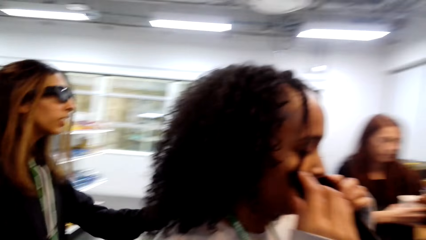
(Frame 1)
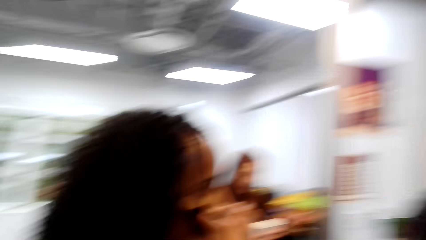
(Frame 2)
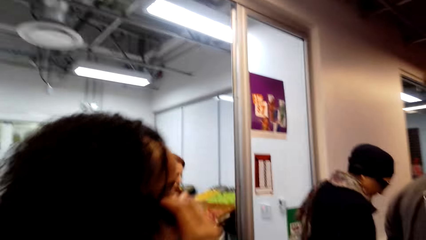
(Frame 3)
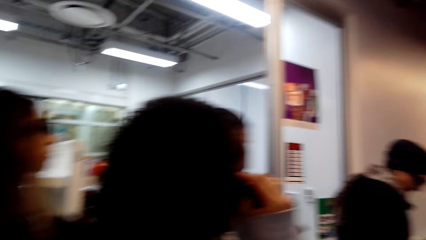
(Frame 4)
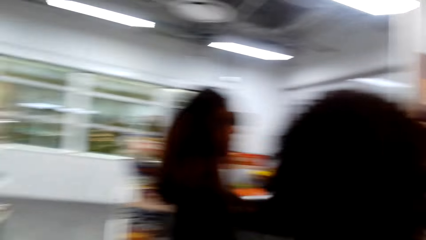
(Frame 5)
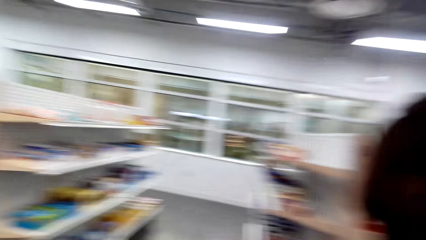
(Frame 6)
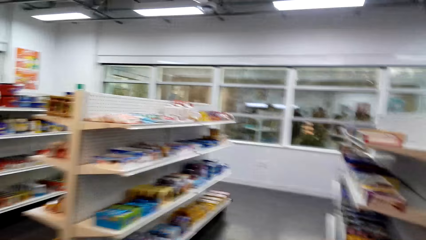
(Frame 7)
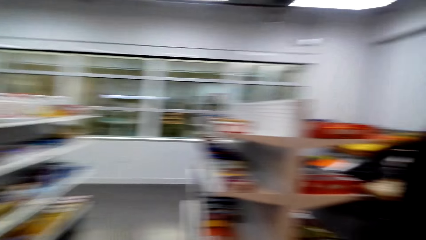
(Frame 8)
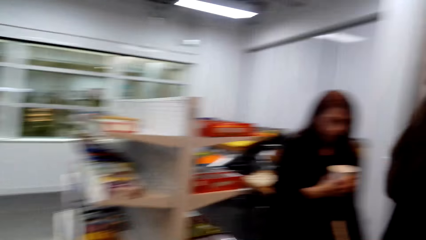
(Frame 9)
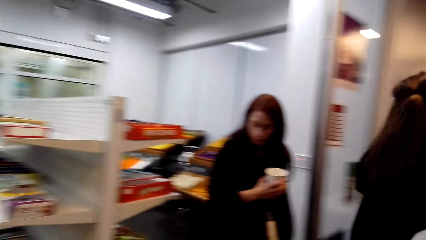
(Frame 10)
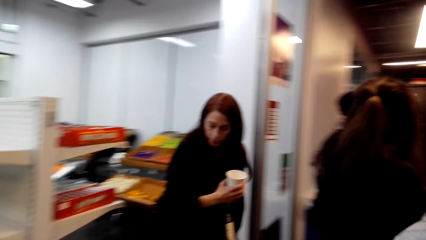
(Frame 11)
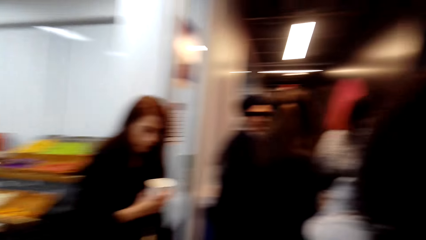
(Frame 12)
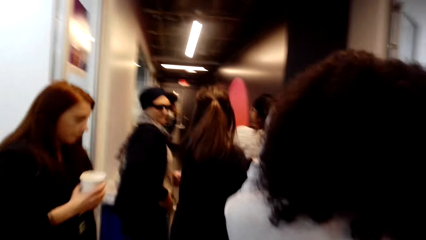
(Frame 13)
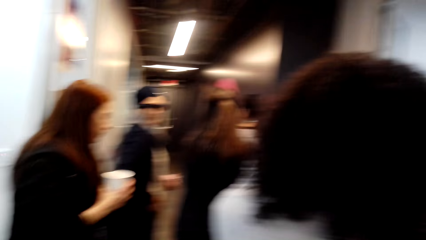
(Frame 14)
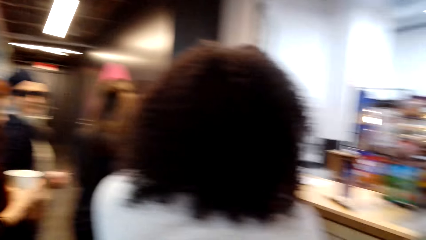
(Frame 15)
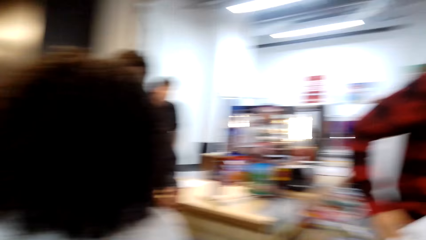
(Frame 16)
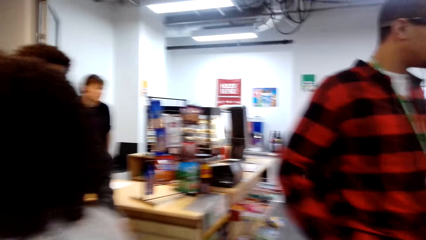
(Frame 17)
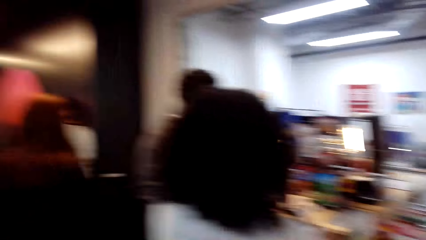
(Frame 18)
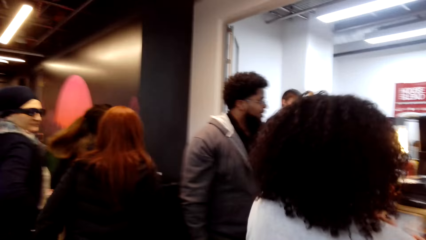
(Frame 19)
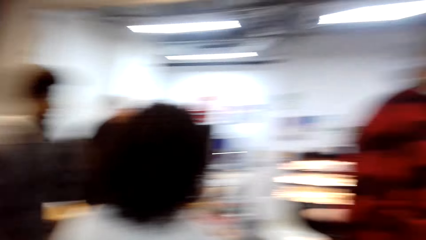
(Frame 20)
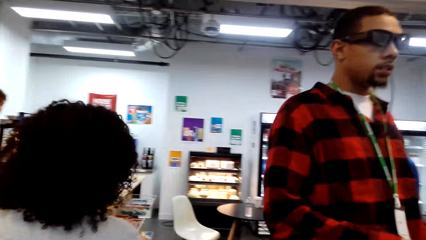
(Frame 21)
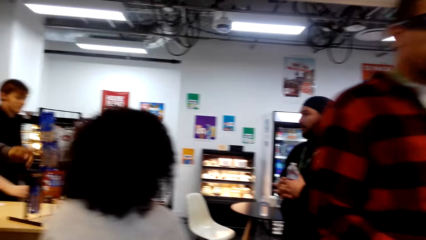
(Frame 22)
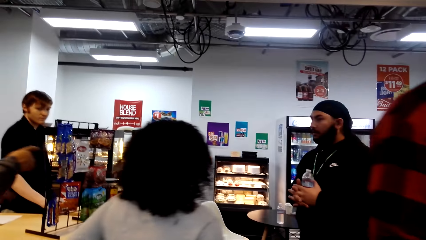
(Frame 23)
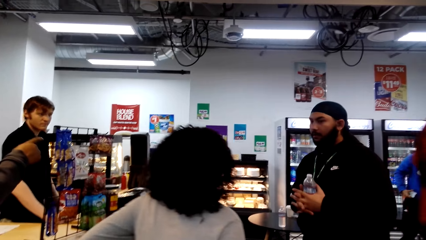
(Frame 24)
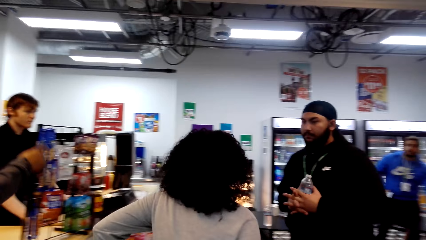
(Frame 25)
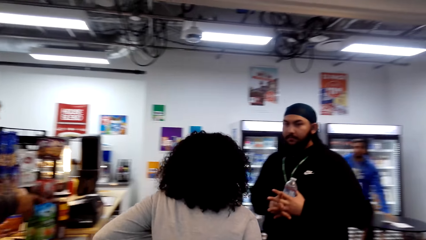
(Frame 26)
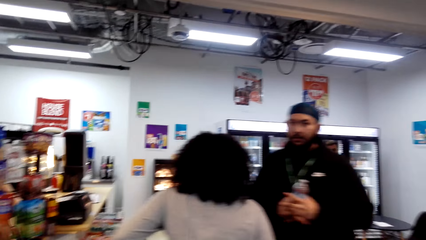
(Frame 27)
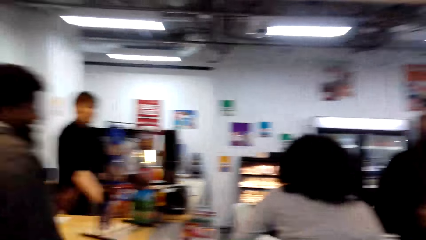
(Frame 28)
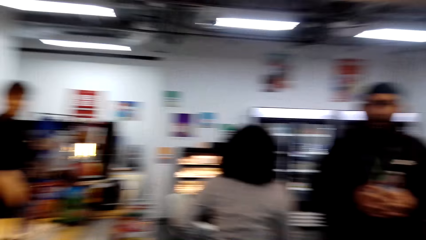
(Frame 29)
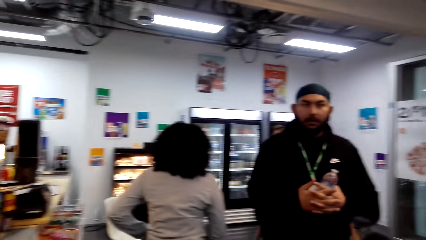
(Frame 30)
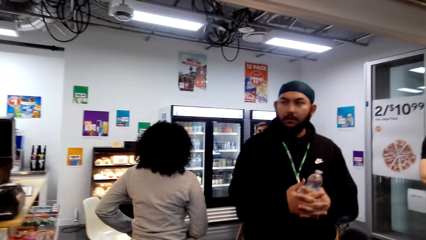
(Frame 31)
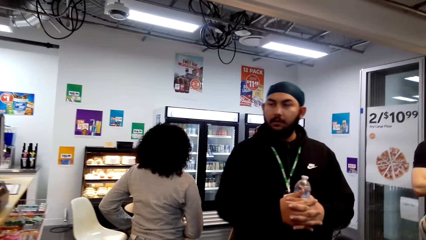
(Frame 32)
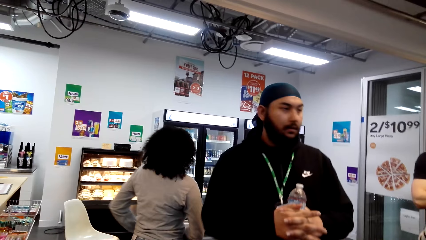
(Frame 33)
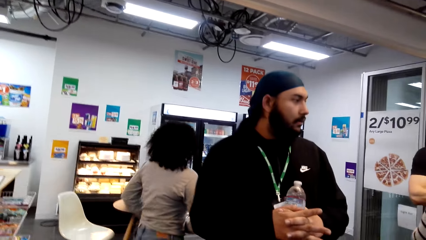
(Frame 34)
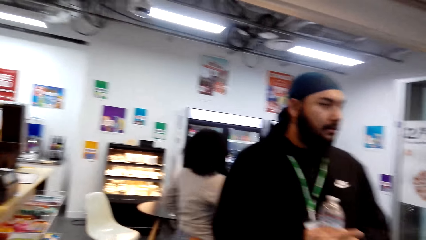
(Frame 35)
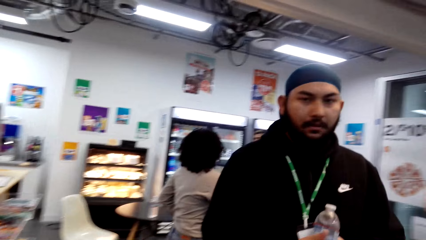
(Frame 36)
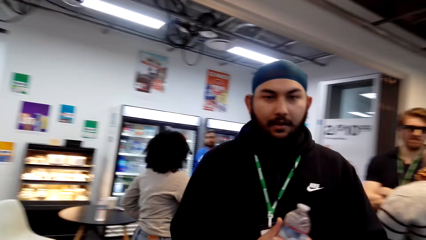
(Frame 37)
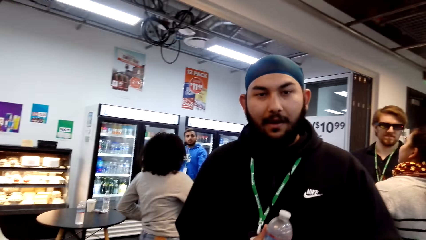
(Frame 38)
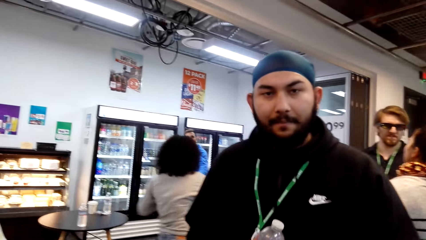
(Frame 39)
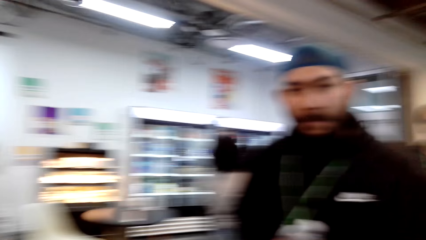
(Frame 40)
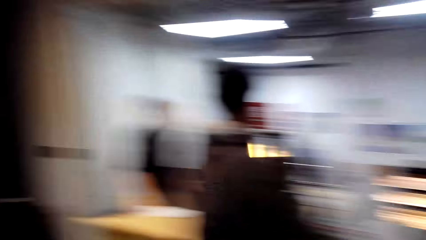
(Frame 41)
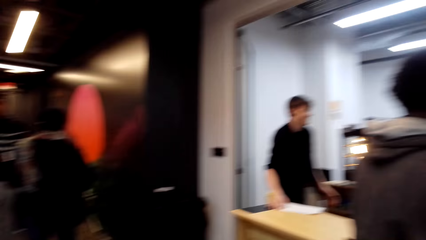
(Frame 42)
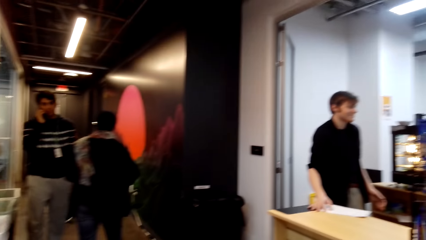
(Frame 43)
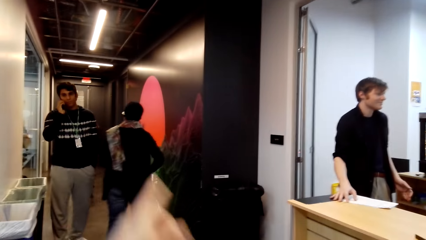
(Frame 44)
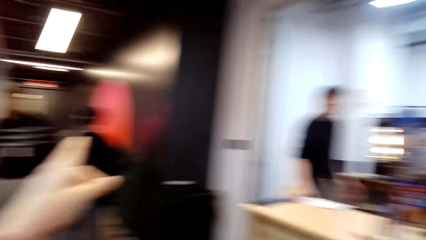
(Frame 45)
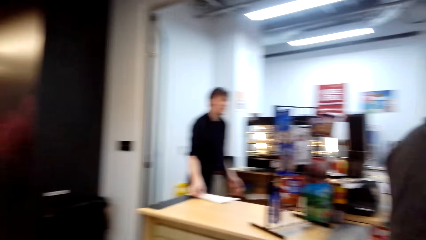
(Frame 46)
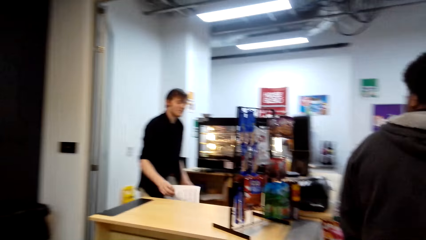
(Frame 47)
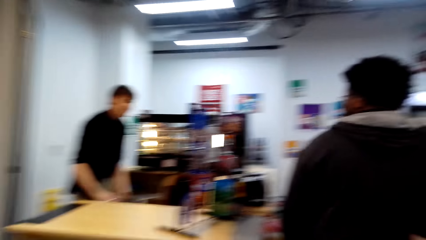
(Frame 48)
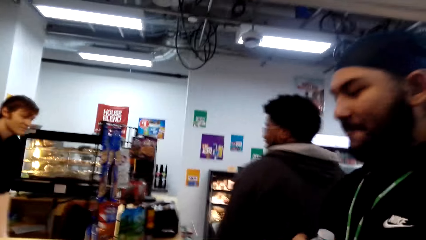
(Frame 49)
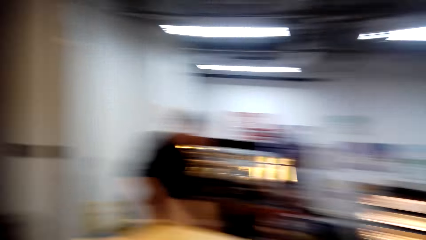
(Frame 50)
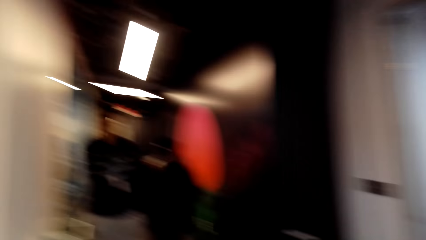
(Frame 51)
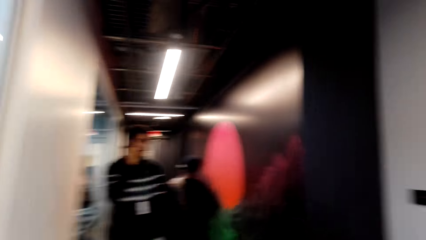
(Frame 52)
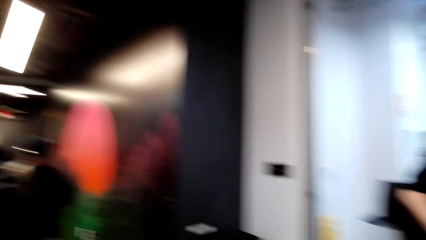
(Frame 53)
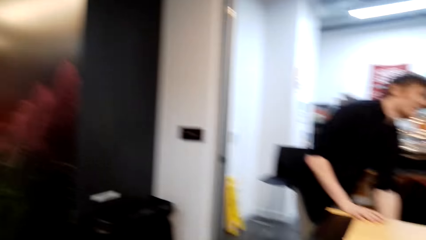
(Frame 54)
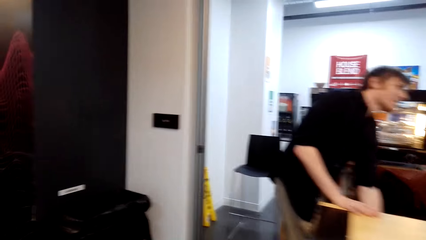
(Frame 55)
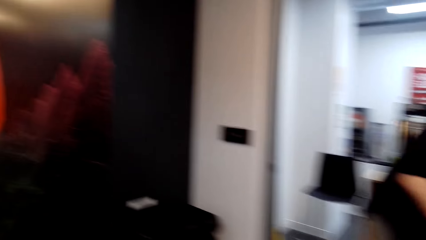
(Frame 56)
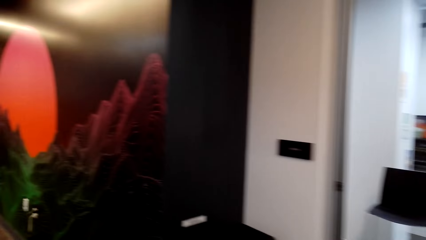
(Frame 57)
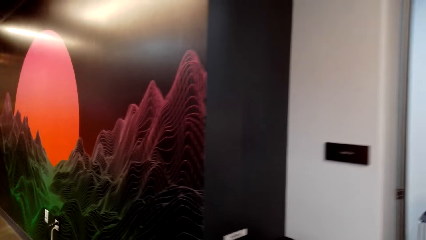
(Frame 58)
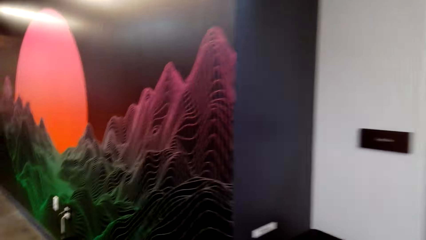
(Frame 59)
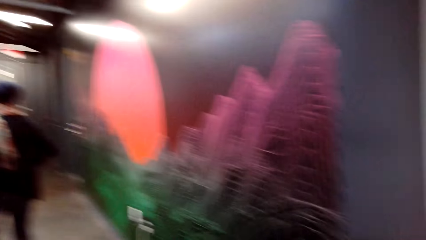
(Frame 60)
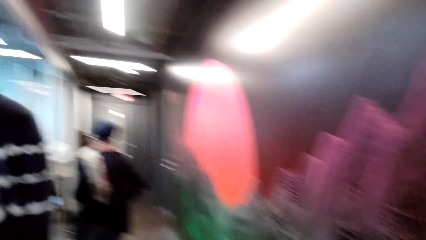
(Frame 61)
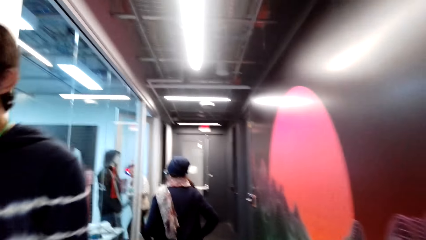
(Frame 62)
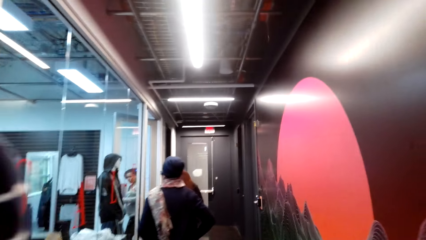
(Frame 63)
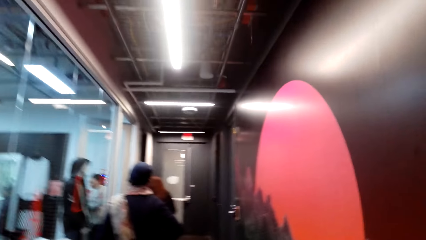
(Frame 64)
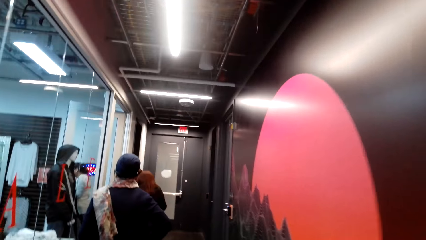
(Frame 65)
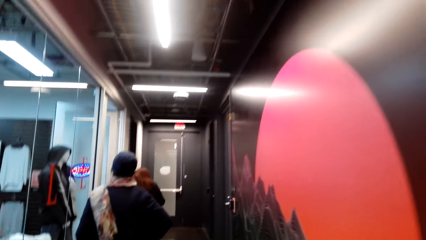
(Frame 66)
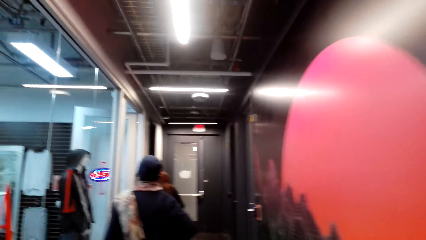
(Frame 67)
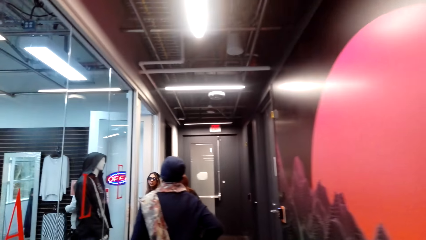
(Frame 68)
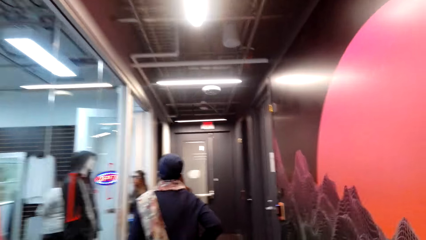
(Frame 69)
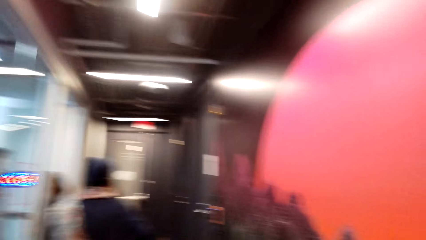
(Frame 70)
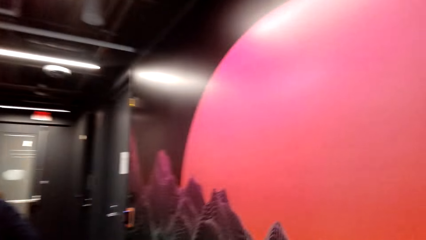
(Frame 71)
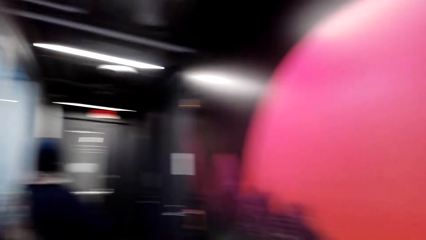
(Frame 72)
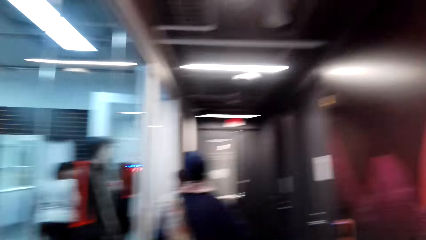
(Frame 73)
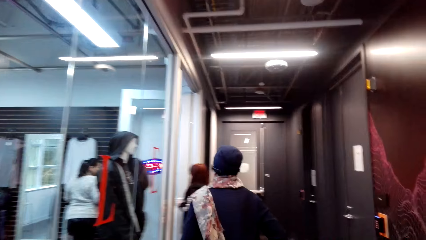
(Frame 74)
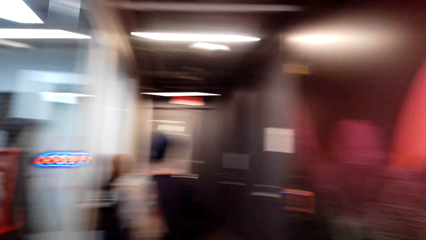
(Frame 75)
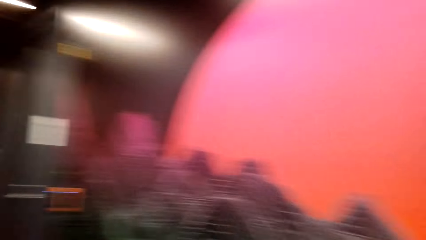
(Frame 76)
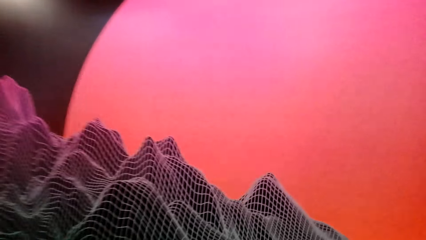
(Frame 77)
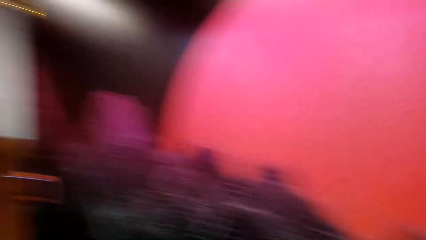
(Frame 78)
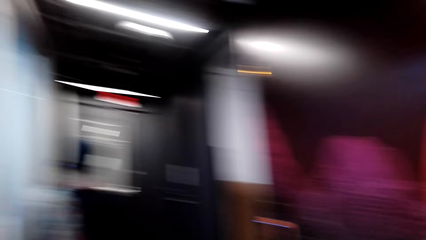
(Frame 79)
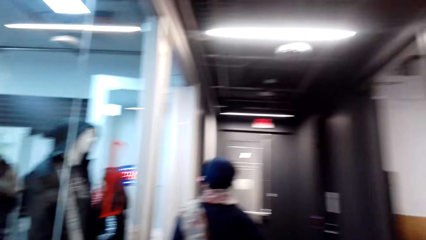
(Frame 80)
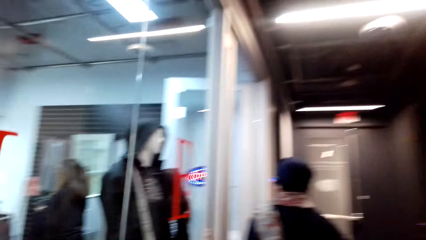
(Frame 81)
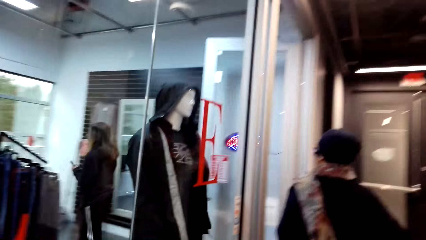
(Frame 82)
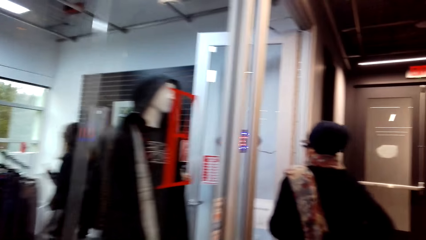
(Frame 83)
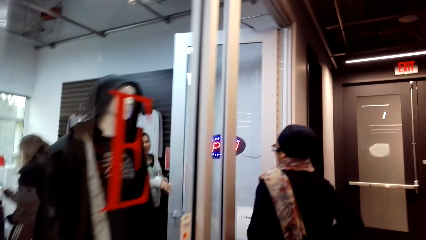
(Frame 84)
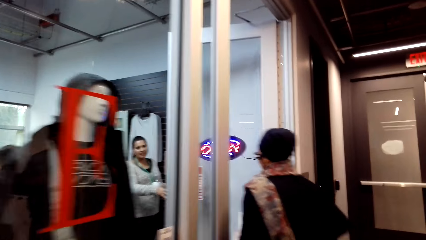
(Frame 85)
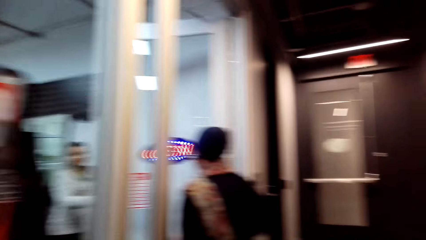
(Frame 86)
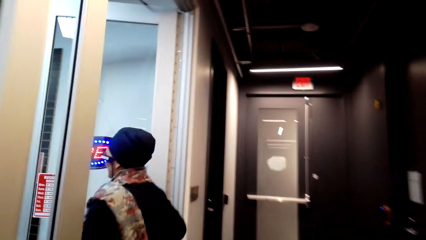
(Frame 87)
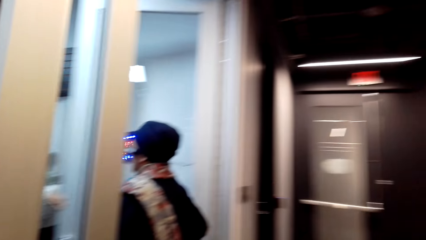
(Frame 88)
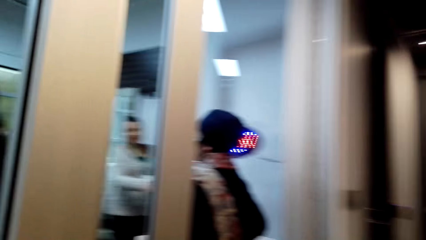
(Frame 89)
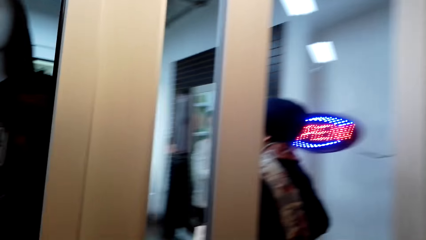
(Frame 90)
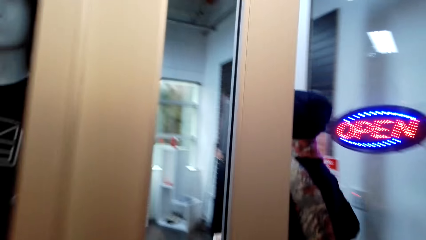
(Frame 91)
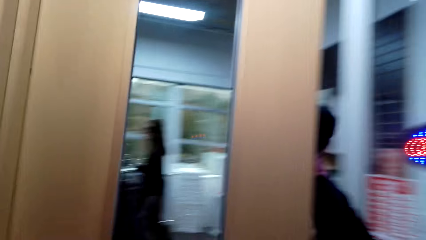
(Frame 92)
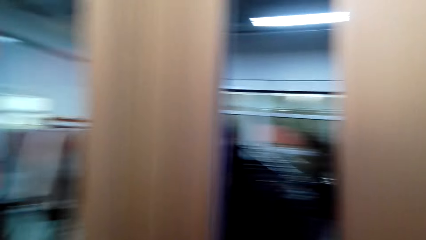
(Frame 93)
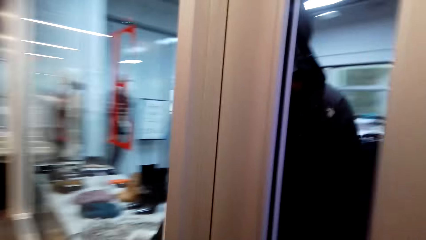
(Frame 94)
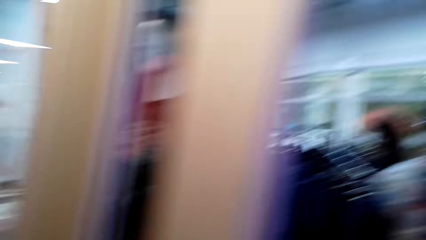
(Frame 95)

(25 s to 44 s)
The camera wearer walks in the supermarket. They talk to a man. They walk in the supermarket.
